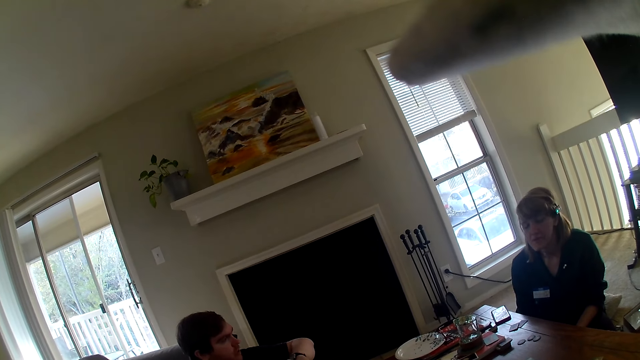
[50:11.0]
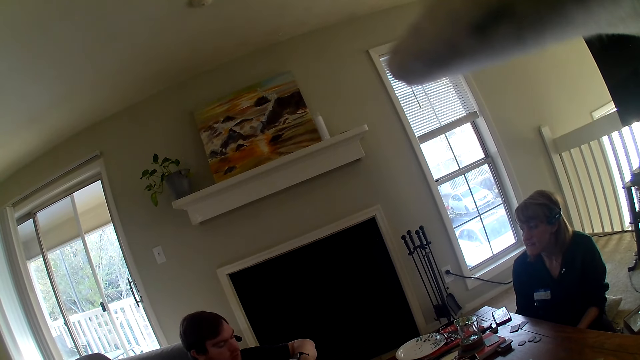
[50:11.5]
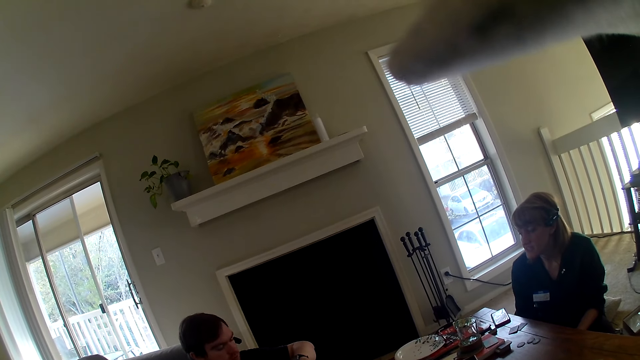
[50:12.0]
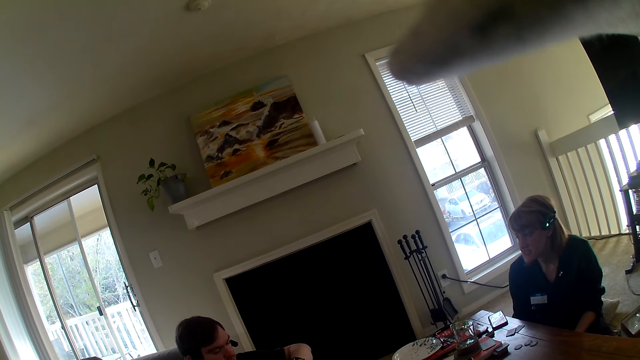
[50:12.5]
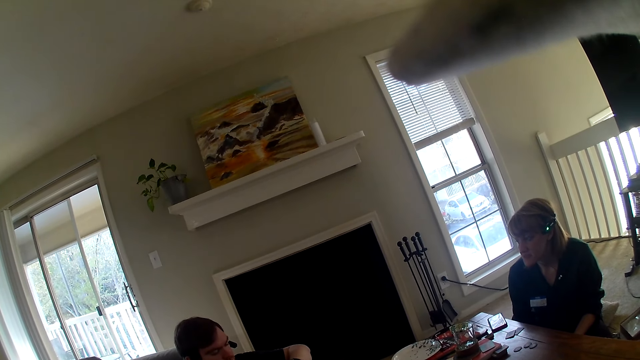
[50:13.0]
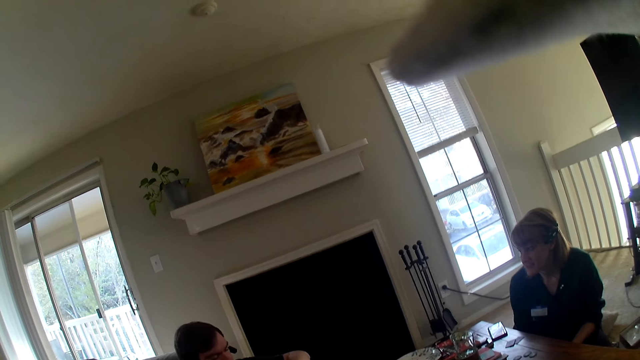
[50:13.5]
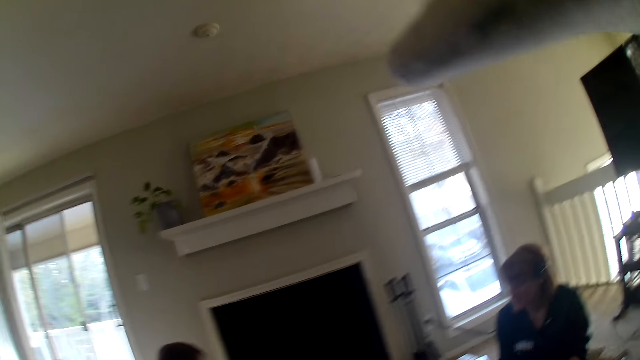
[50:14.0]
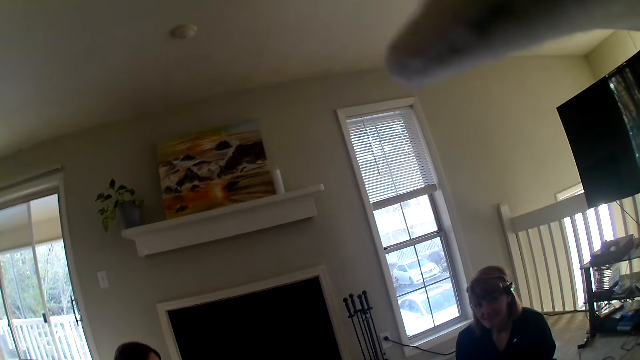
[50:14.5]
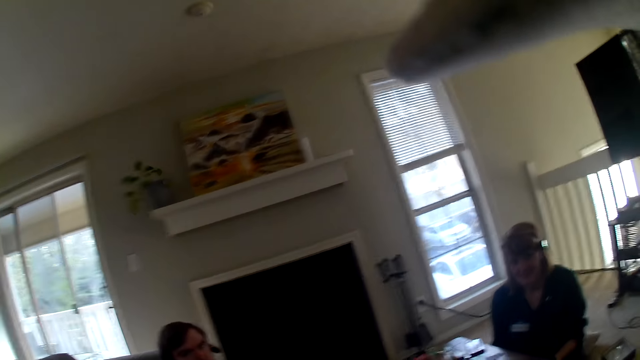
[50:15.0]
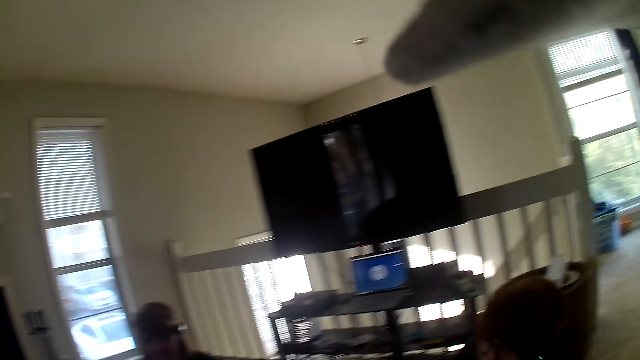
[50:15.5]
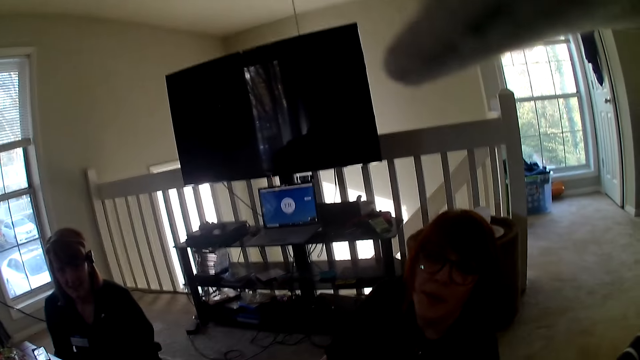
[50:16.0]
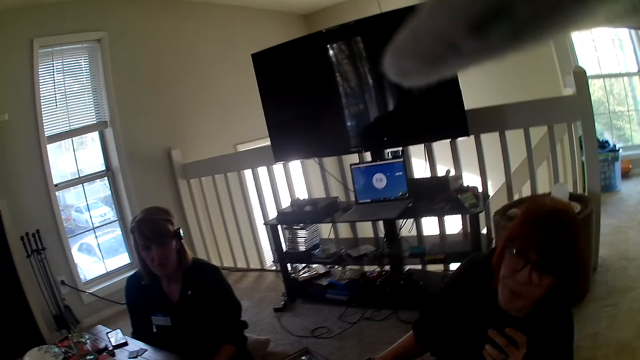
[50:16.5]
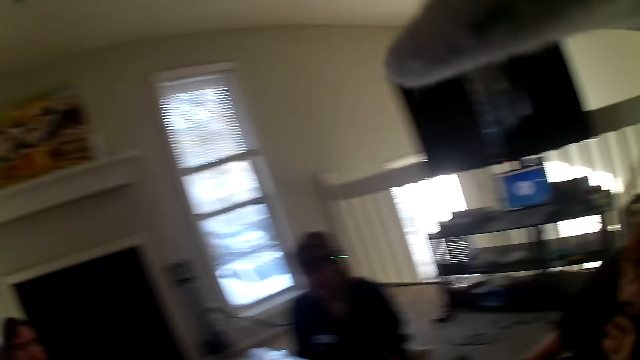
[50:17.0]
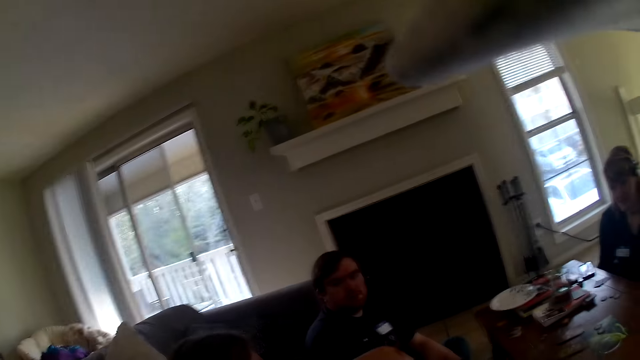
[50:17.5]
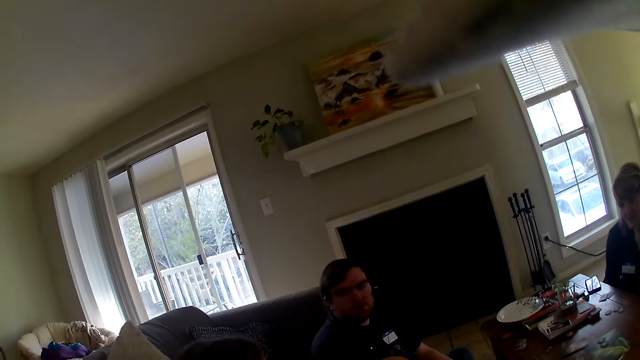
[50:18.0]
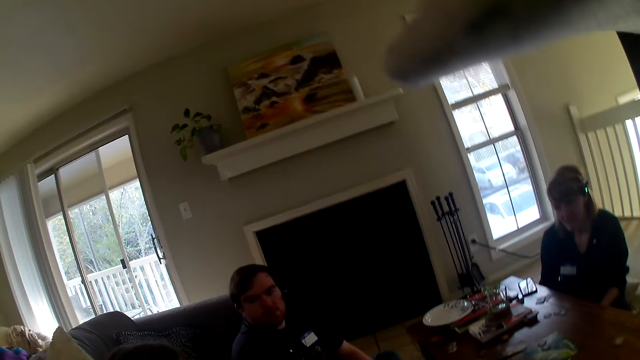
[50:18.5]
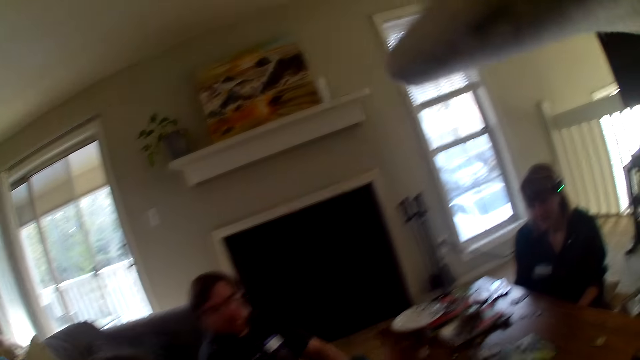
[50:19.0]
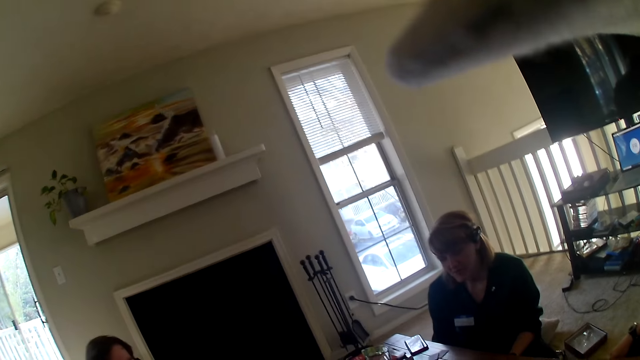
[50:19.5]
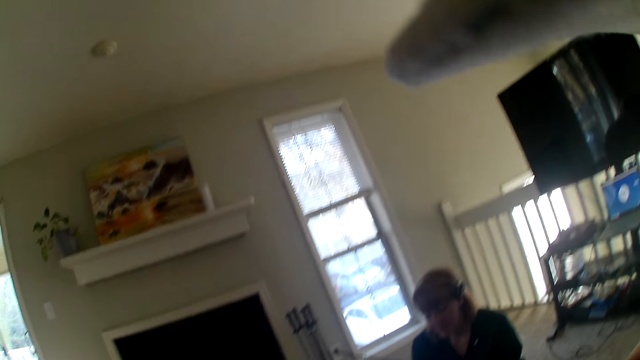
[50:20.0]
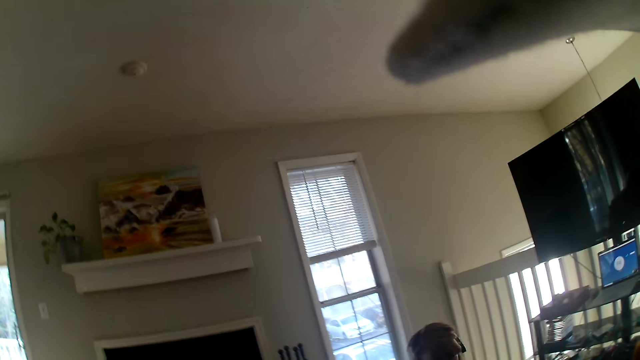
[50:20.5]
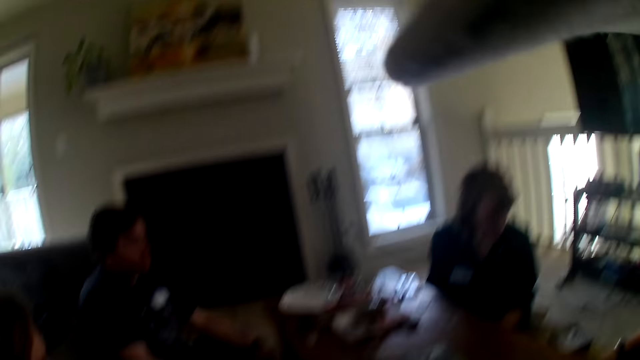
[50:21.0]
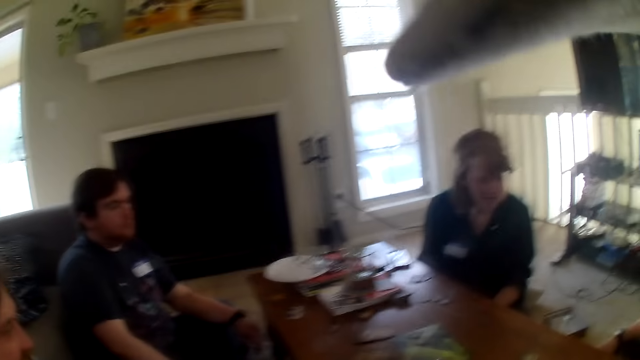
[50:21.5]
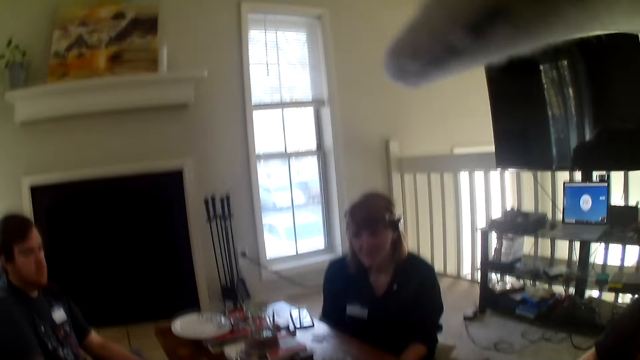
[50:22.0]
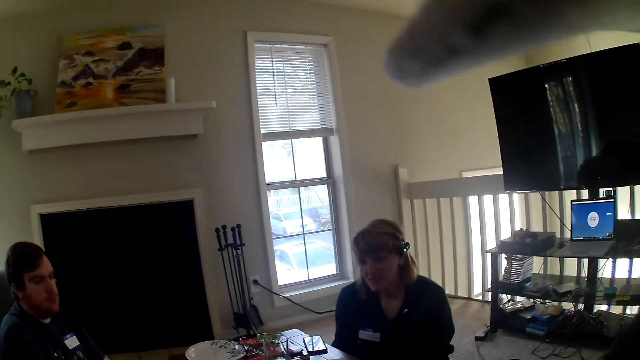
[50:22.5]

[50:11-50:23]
The camera wearer looks around the room.

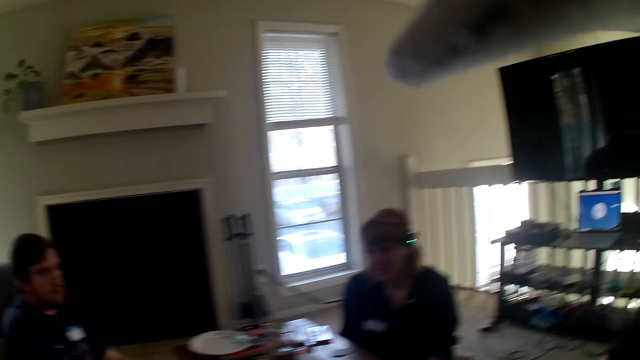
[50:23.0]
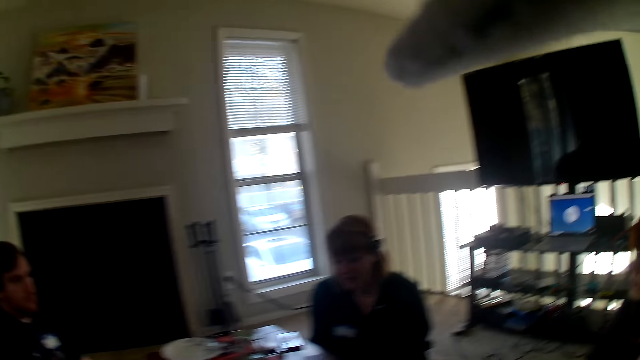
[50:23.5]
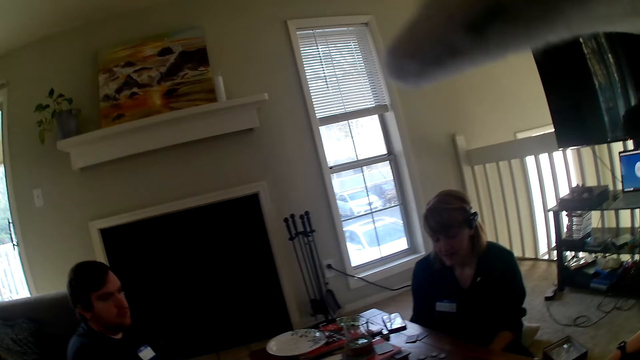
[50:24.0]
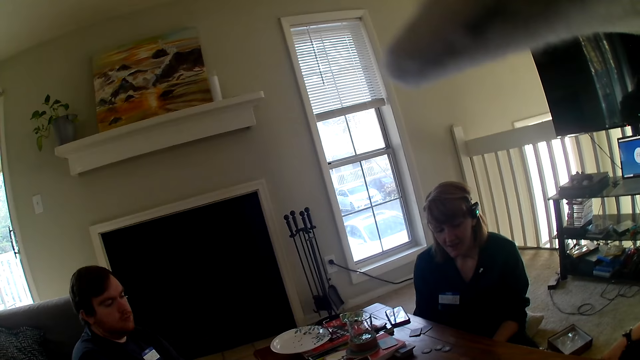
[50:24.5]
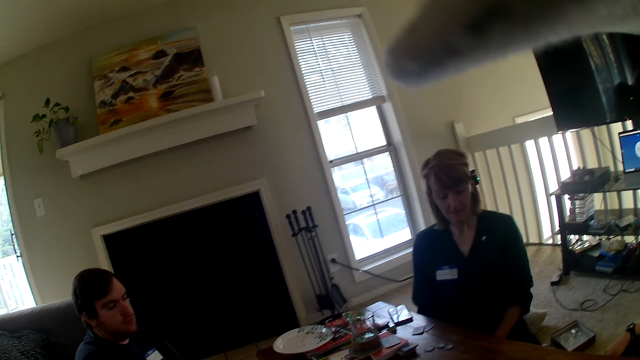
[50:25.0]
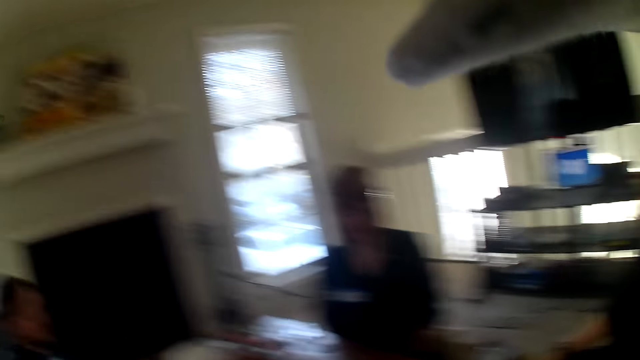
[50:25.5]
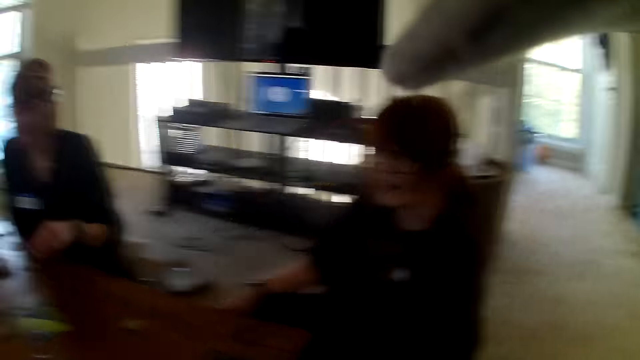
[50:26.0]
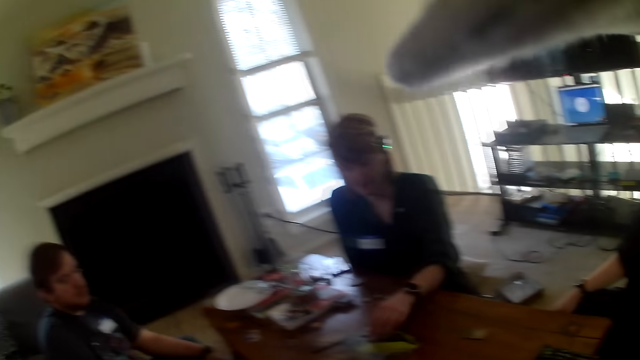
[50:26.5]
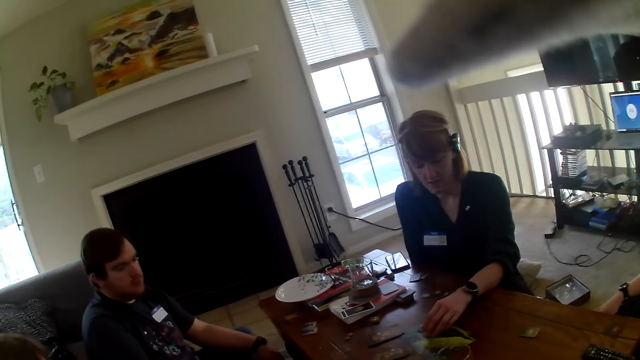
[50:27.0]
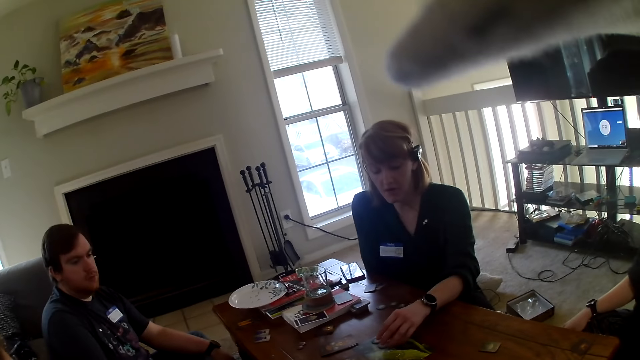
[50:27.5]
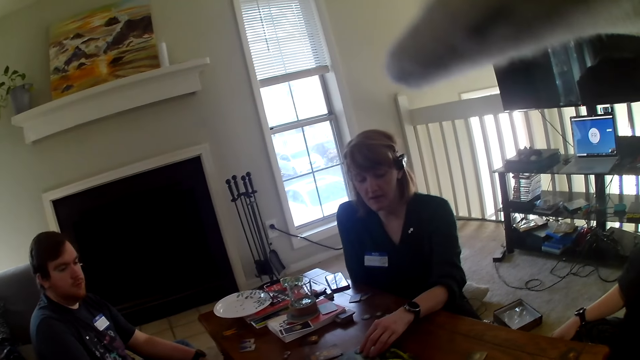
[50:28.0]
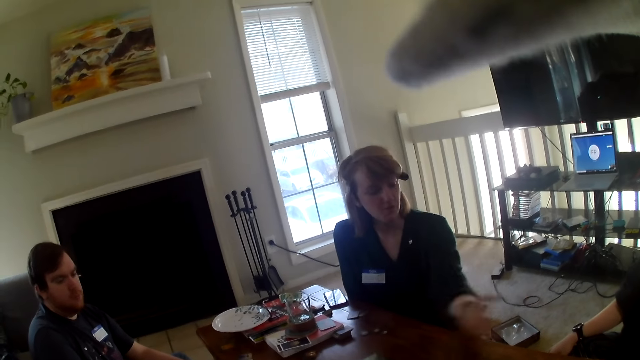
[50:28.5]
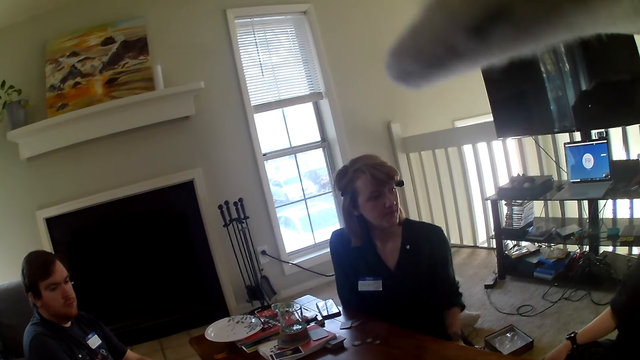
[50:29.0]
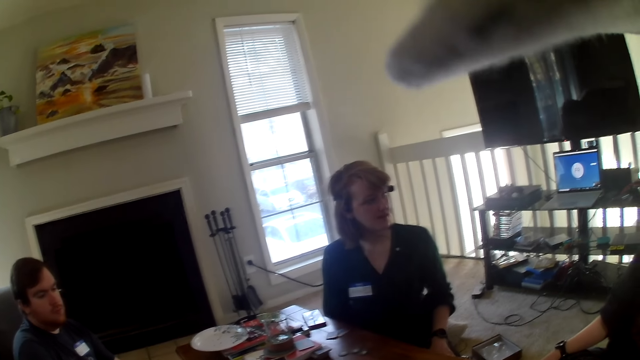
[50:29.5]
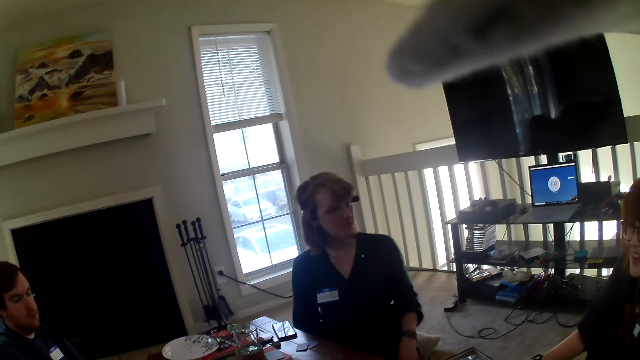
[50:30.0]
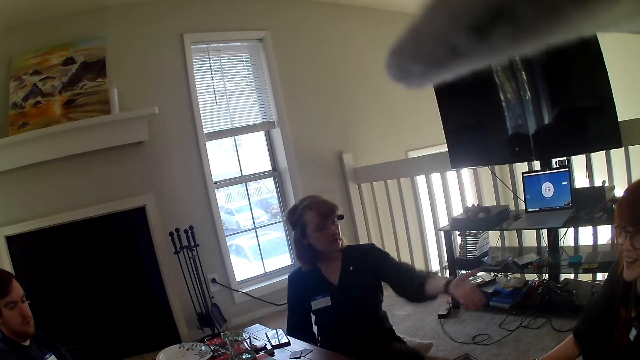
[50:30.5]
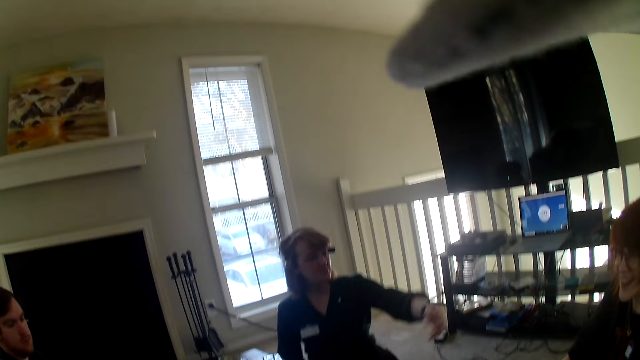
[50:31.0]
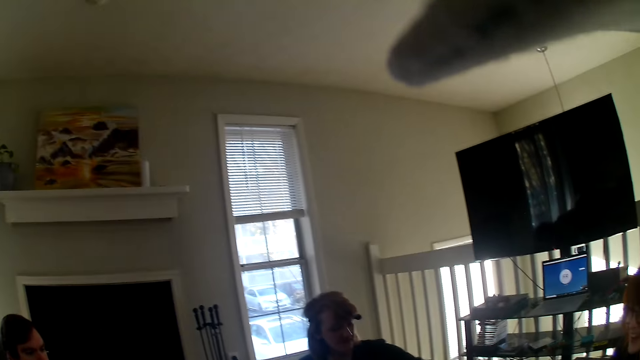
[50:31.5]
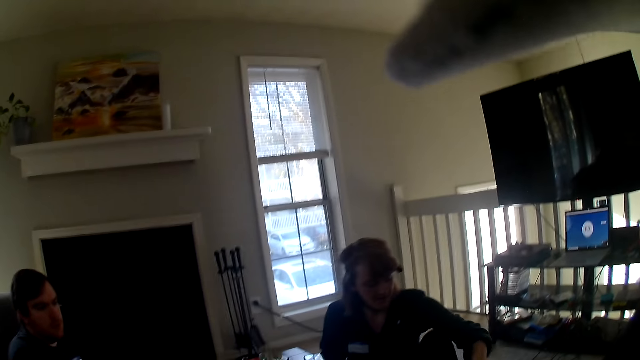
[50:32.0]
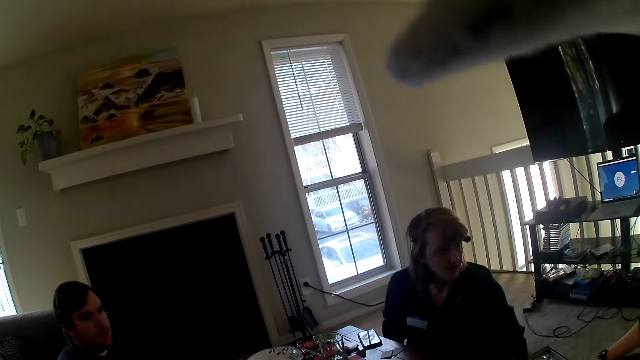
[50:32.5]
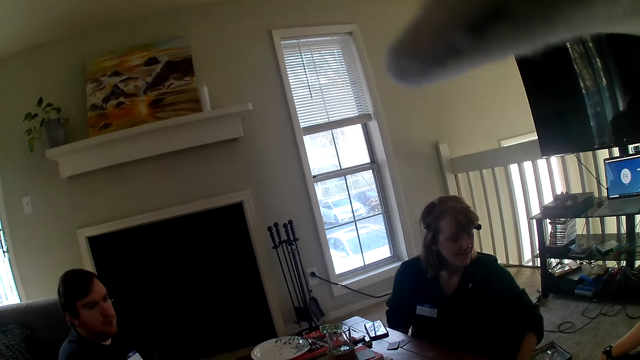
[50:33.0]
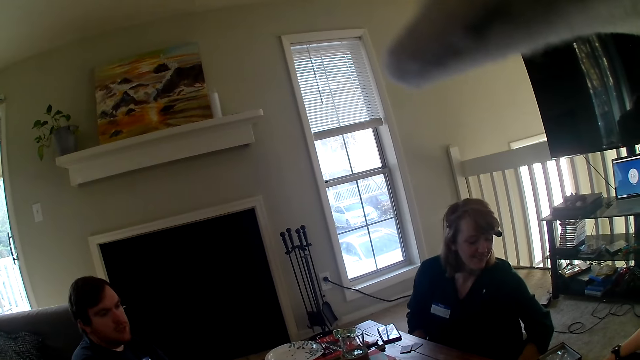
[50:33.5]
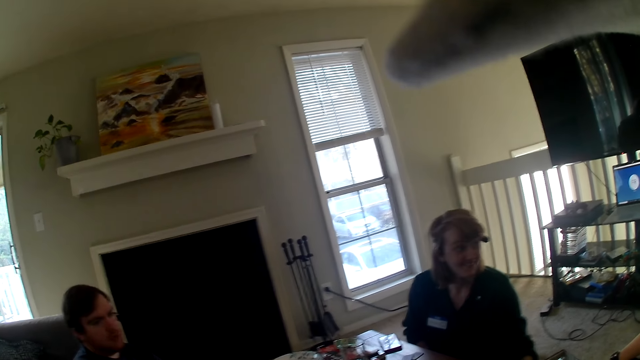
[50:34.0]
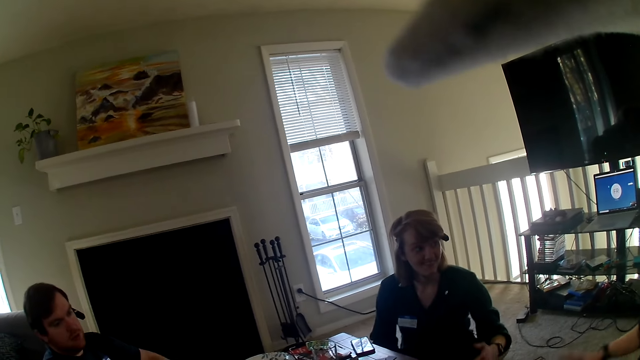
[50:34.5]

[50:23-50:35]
A person talks to another person. A third person touches the table and moves her hand.
